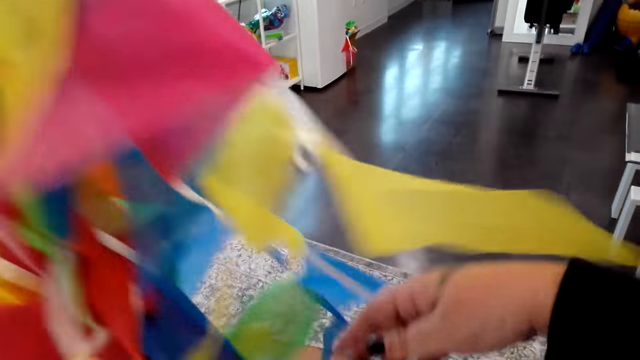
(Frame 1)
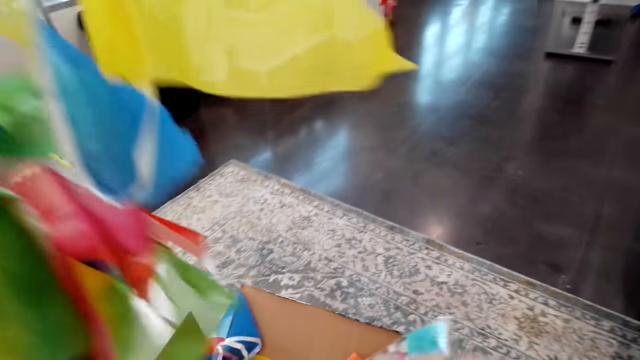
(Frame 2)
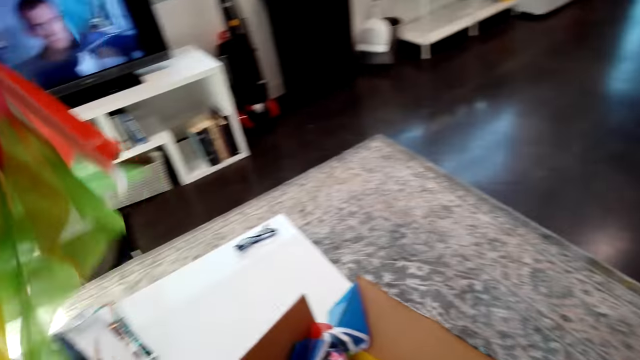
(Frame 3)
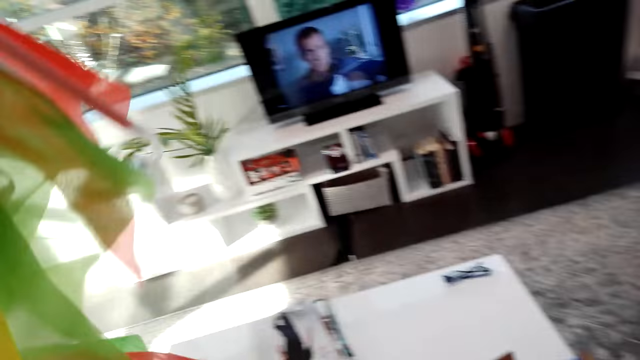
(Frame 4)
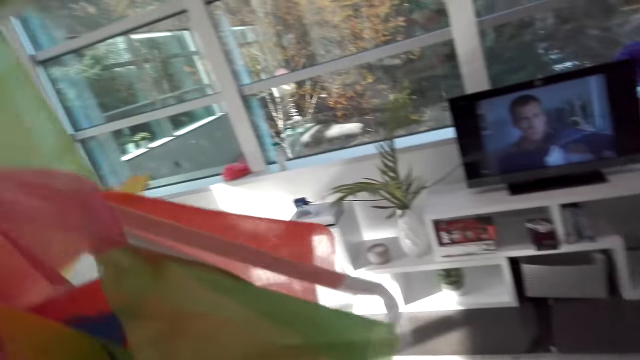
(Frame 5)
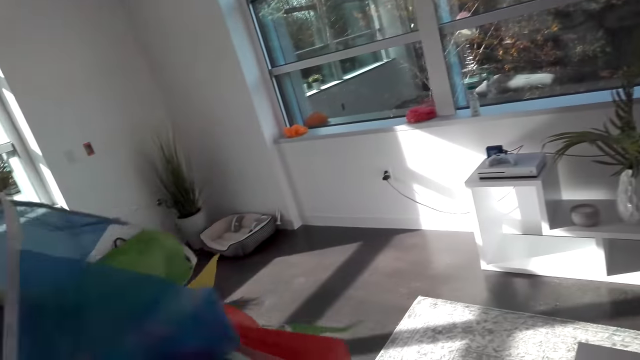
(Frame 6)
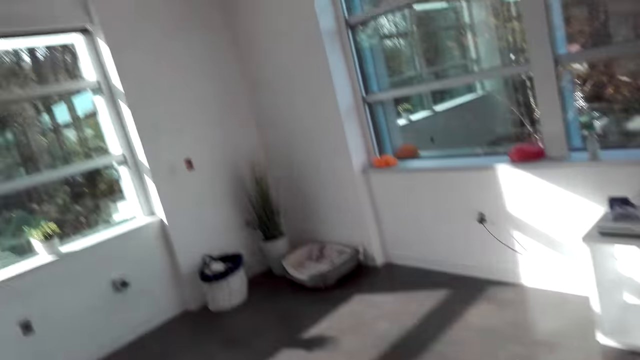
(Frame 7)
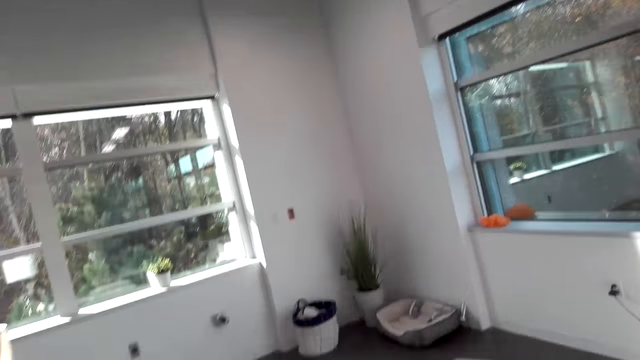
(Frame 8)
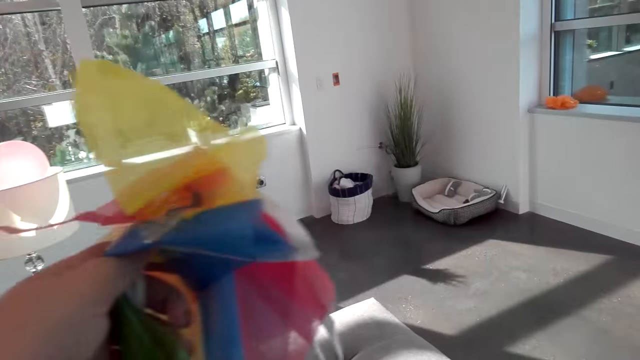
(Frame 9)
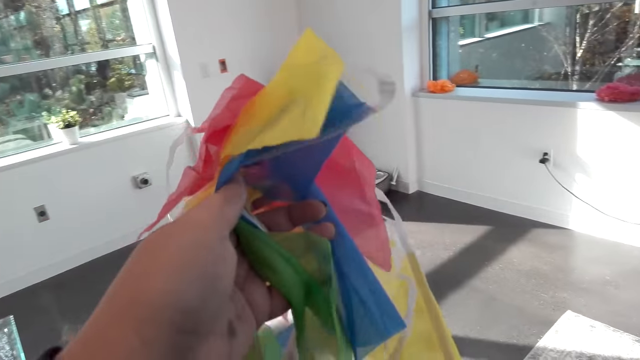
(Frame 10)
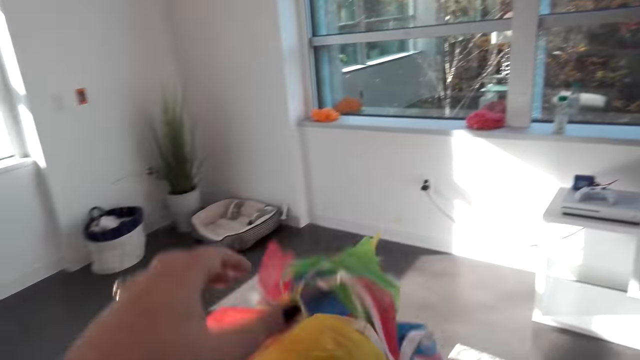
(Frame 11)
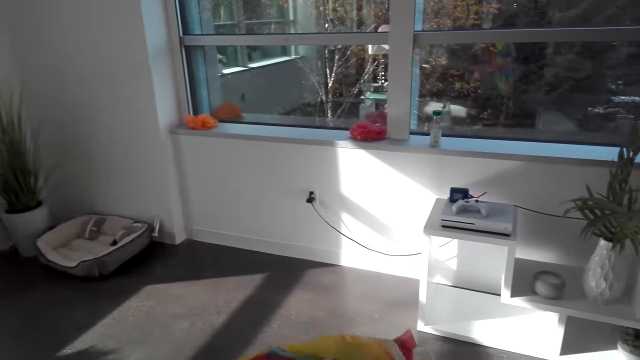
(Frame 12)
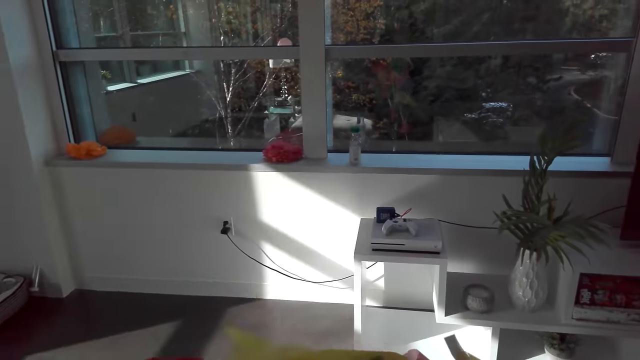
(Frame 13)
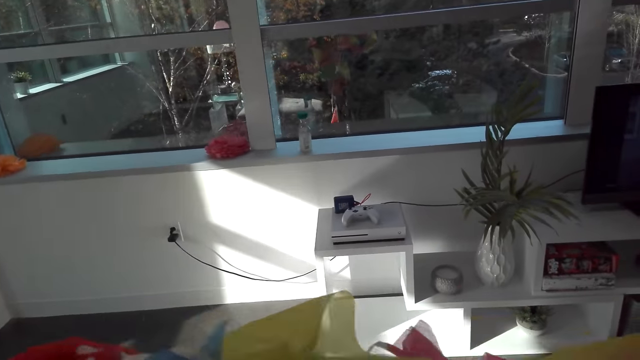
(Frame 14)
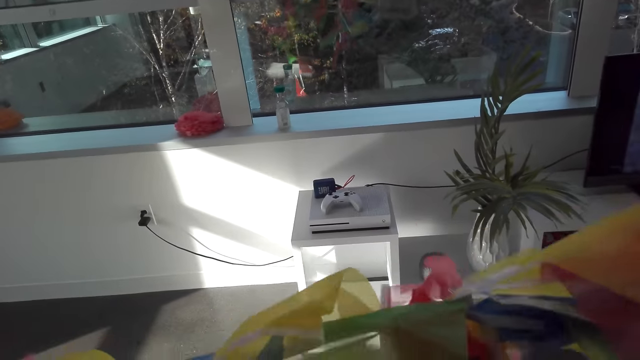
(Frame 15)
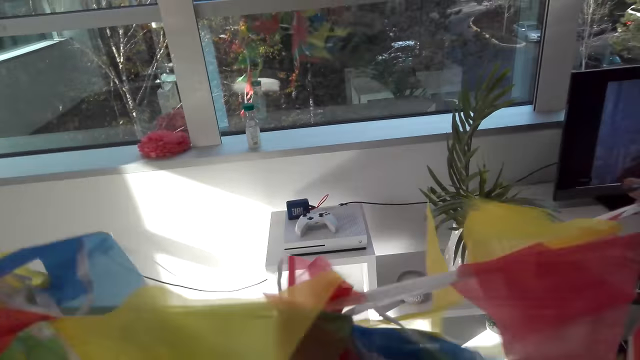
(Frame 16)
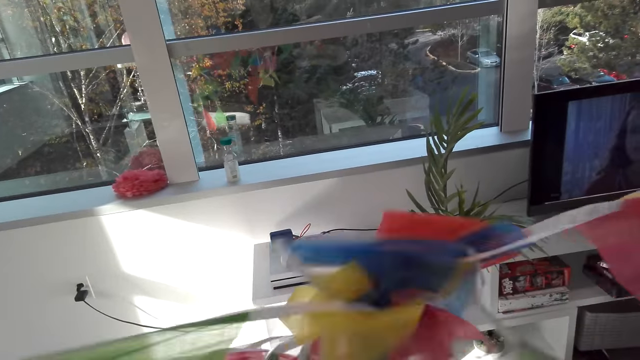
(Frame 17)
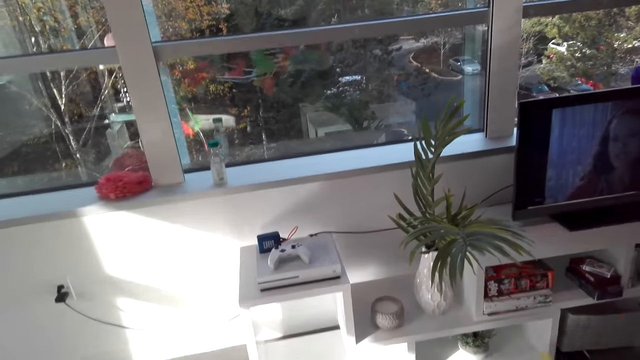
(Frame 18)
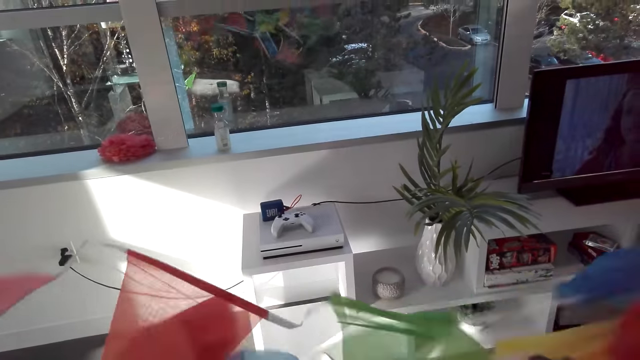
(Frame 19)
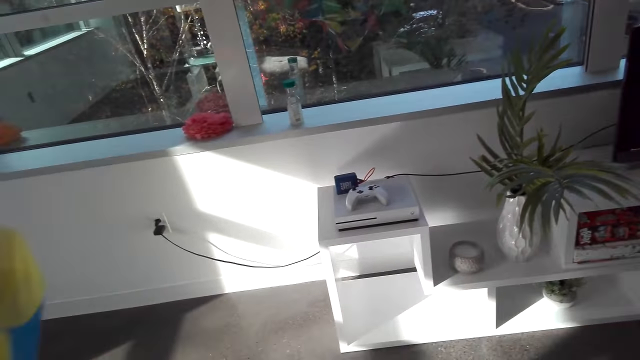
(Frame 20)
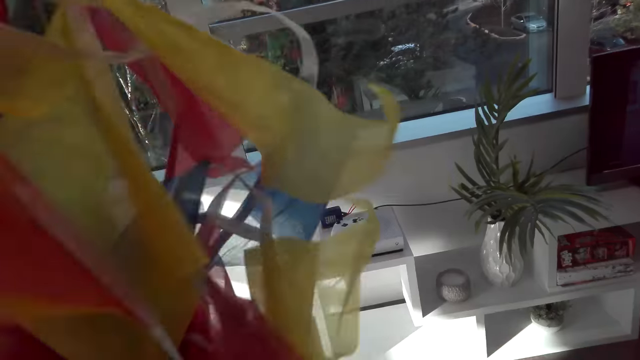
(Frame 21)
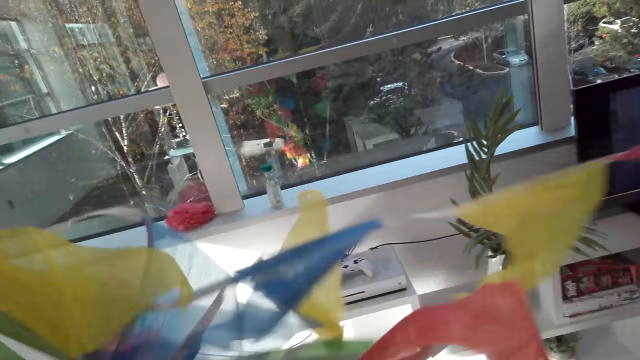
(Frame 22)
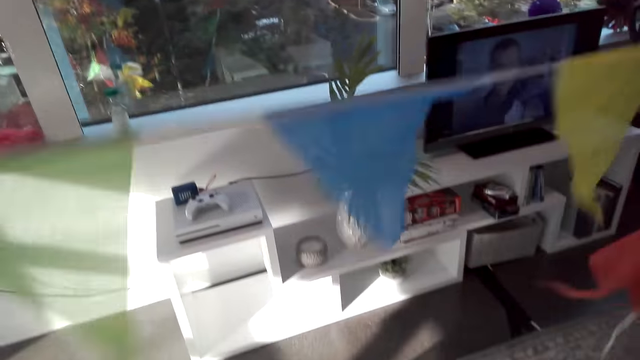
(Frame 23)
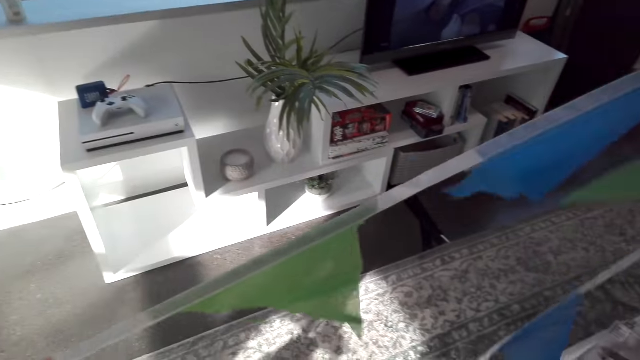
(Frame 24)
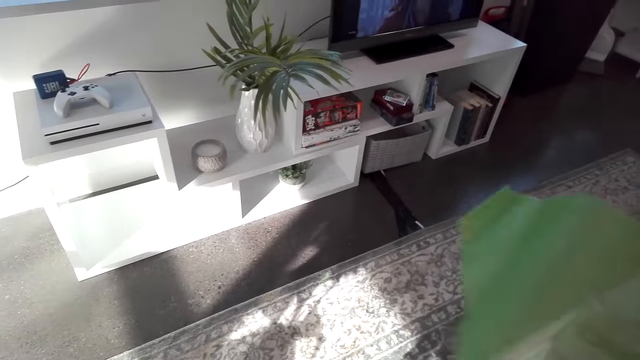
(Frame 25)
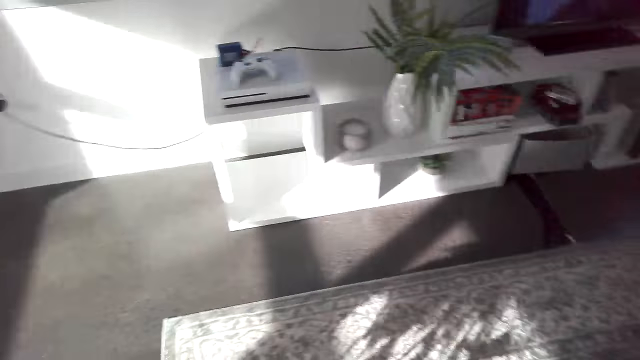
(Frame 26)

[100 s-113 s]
The camera wearer spreads the triangular decorations.

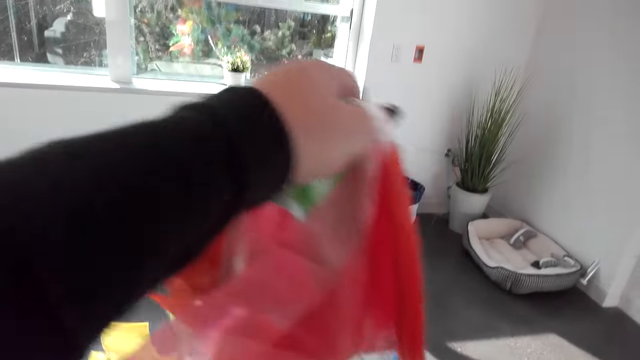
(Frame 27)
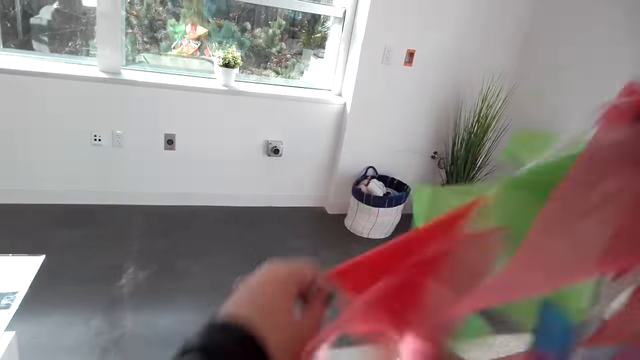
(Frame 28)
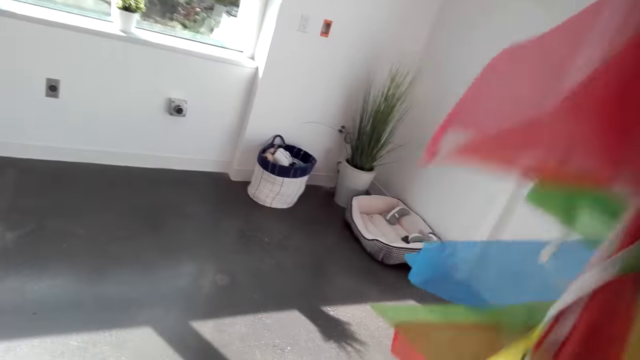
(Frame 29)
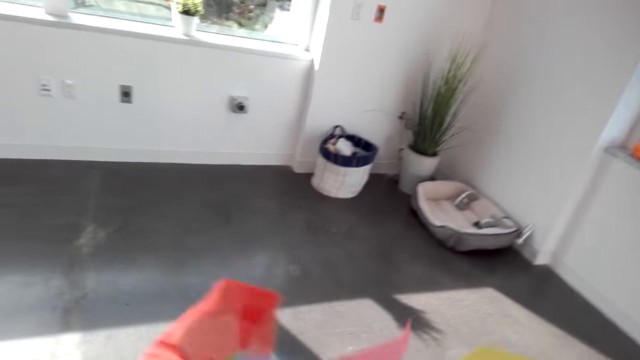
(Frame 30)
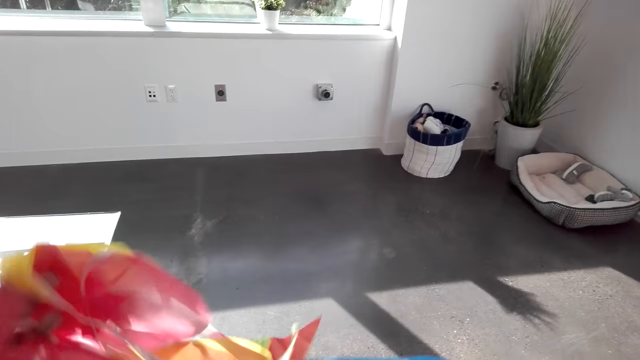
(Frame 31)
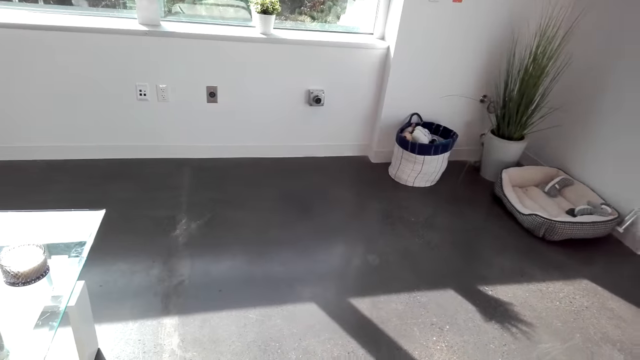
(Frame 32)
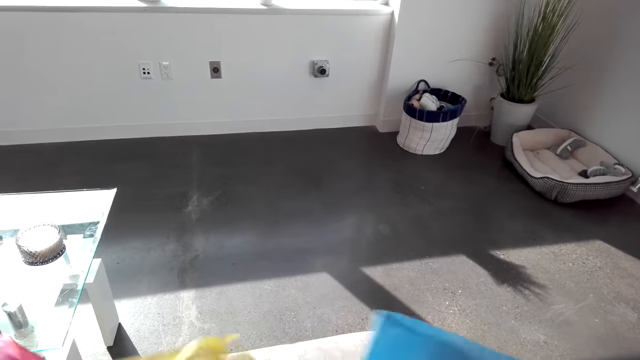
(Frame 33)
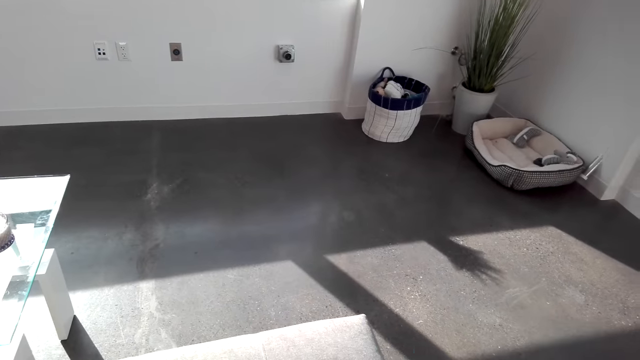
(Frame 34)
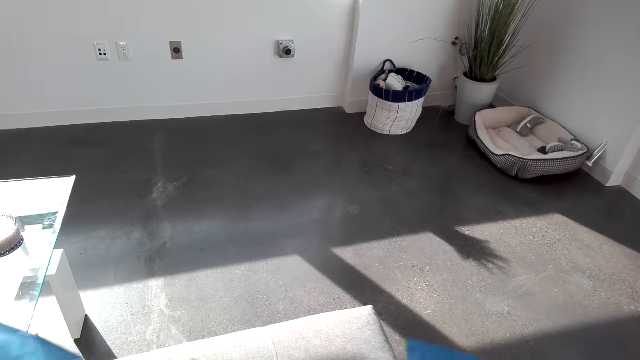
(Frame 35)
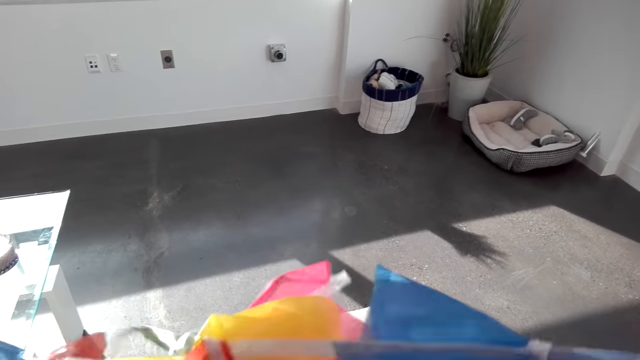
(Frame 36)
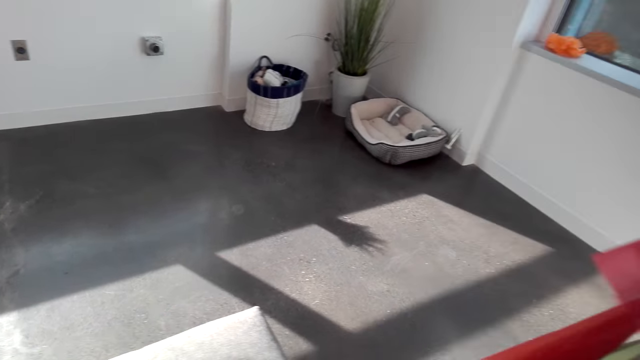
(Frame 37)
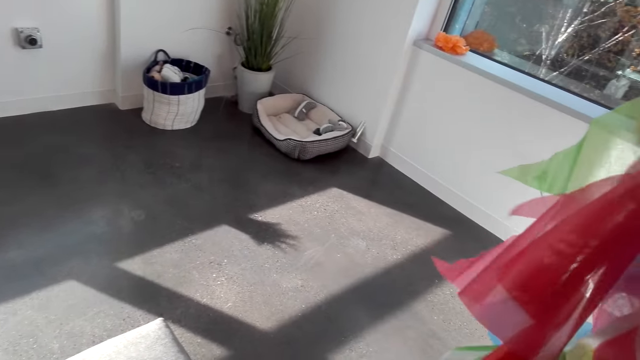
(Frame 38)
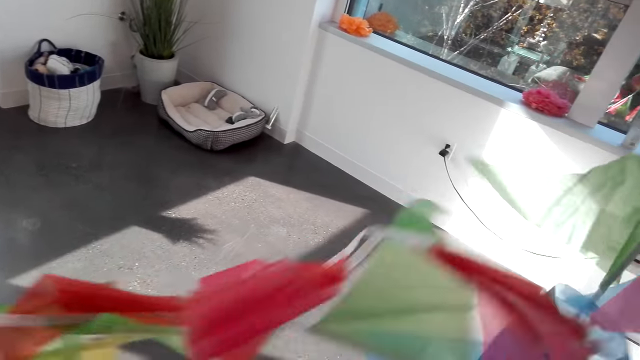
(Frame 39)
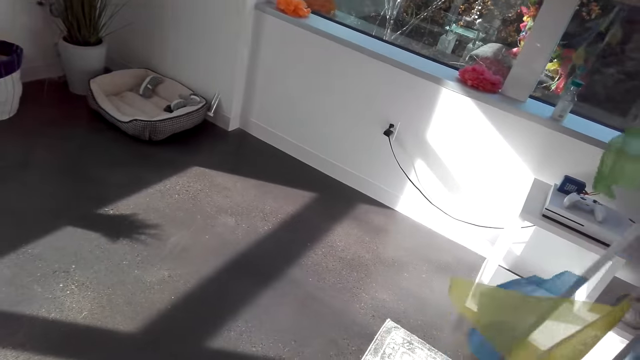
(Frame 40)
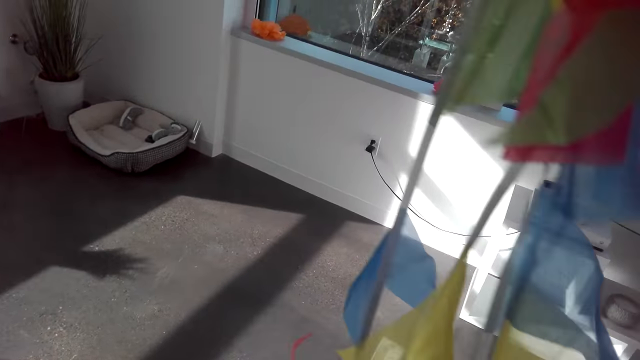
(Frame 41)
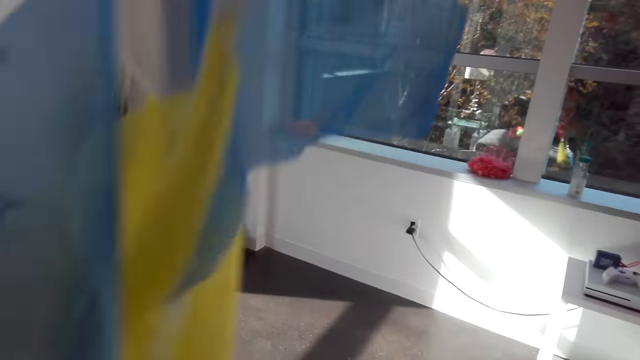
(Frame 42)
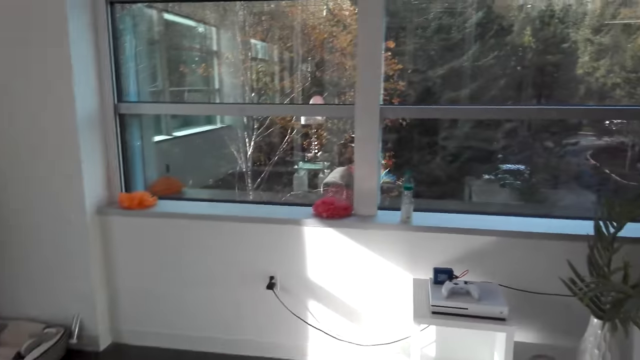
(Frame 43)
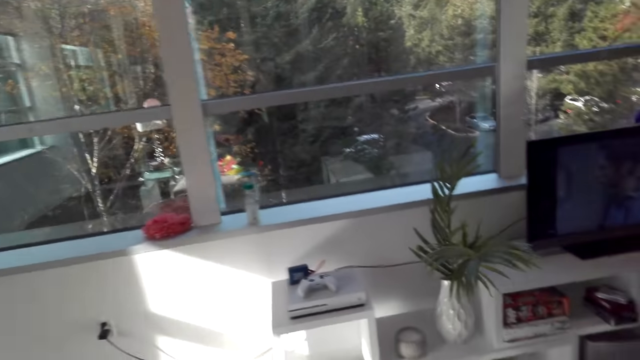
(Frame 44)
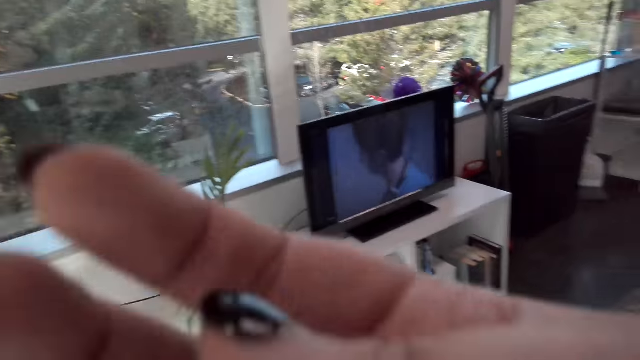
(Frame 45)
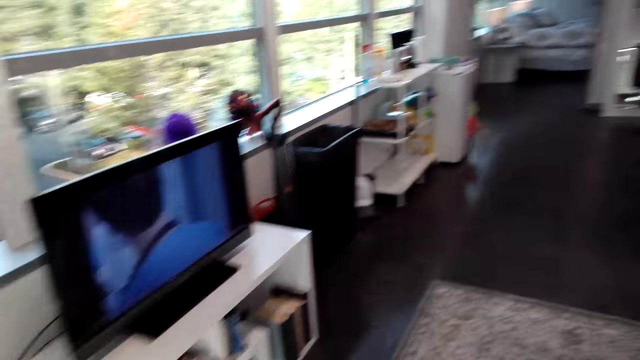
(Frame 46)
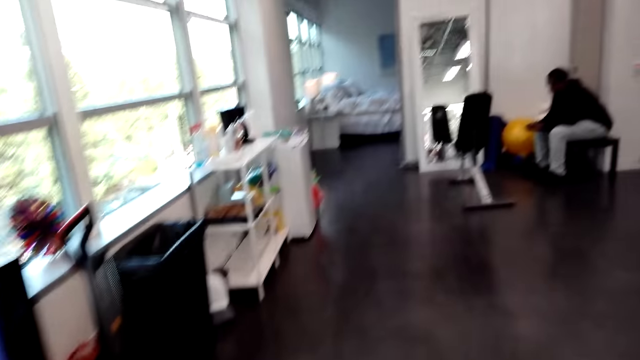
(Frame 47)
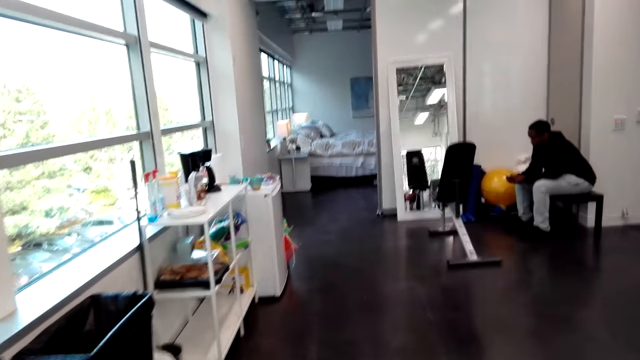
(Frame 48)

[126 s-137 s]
The camera wearer talks. A man talks to the camera wearer. The camera wearer talks to the man. The man sits down.
